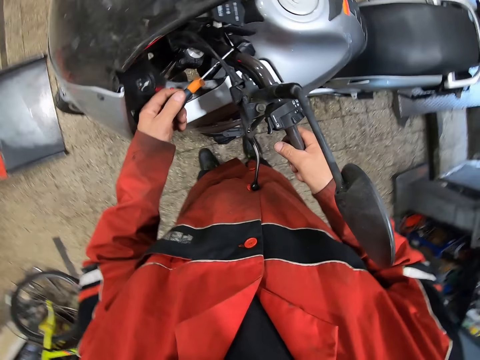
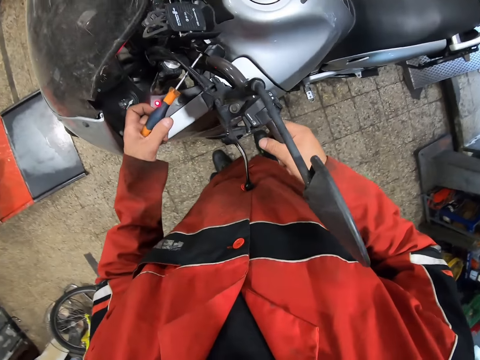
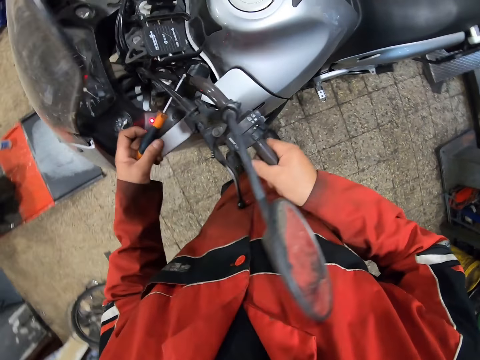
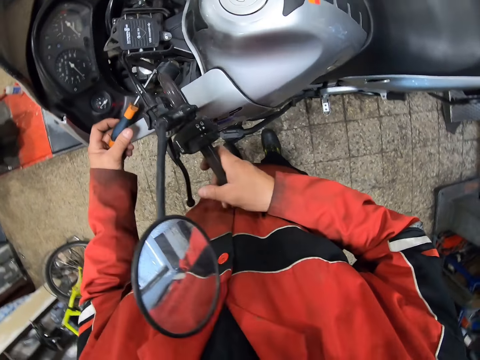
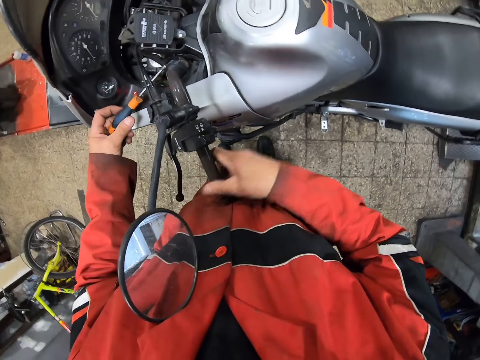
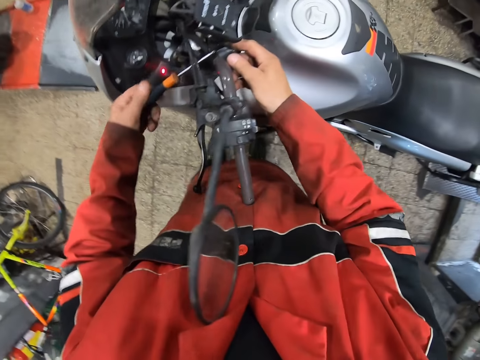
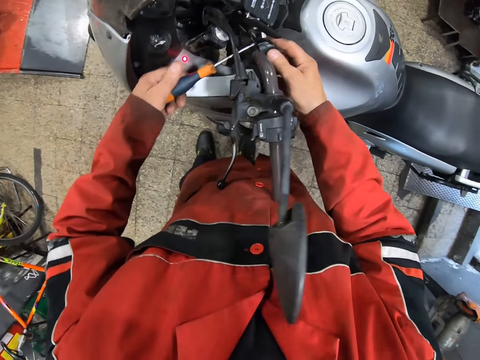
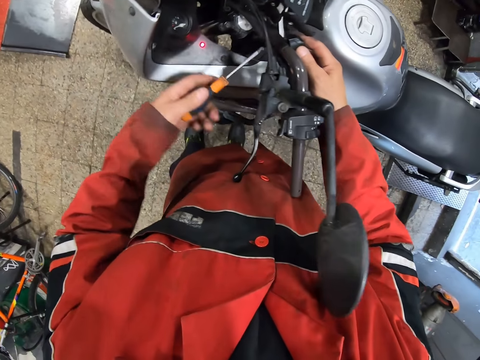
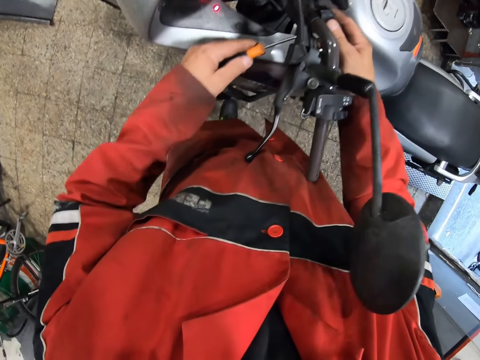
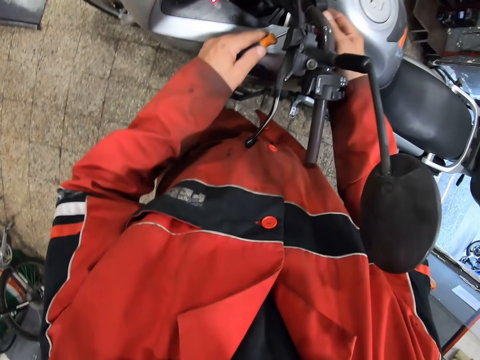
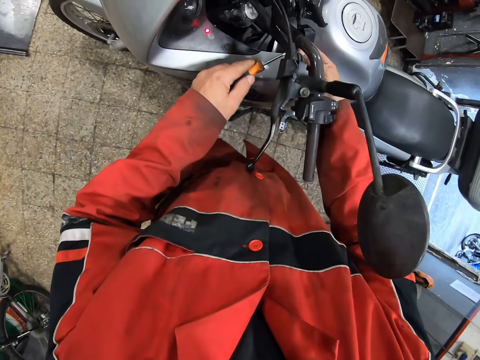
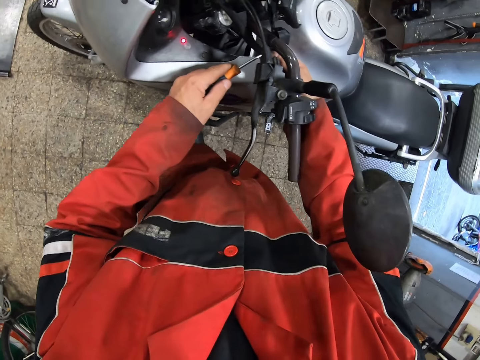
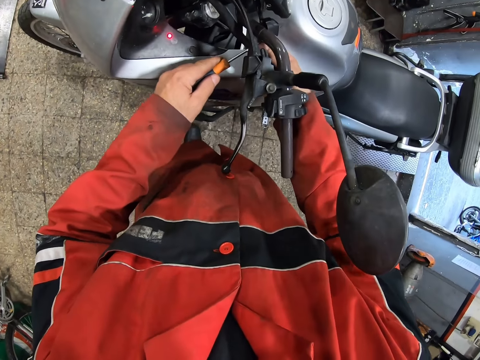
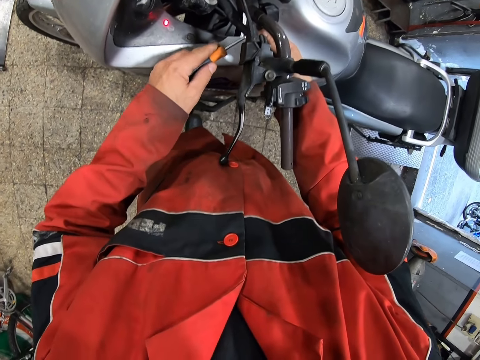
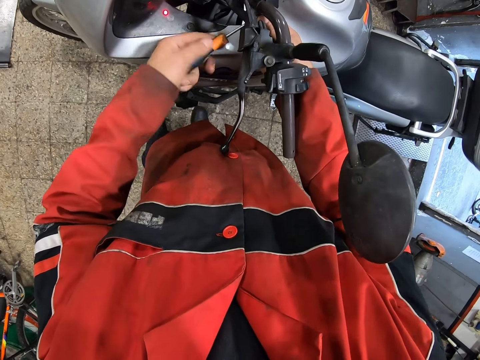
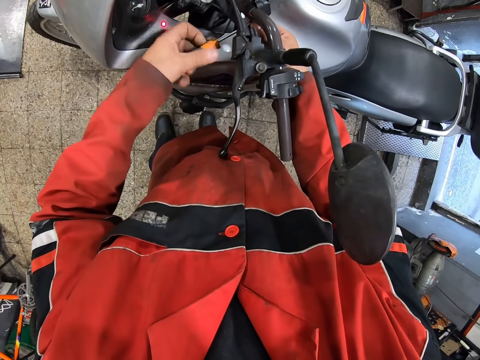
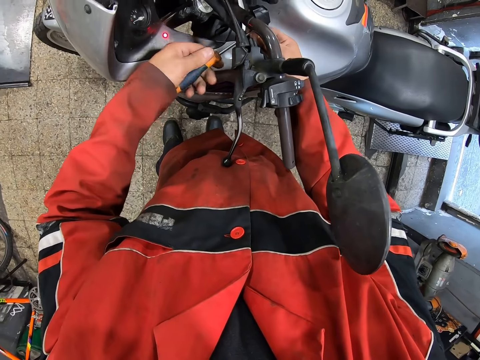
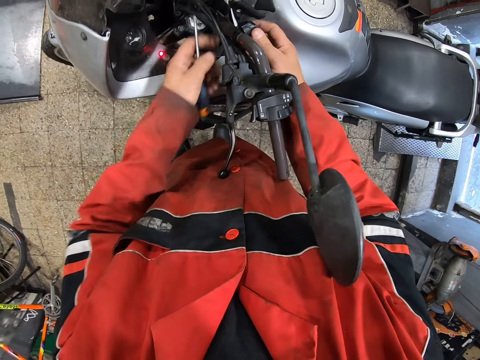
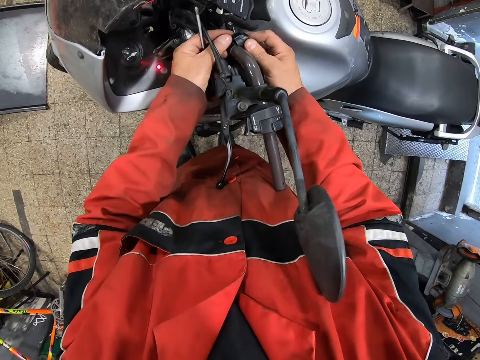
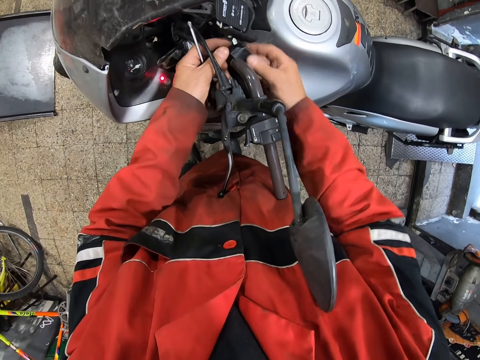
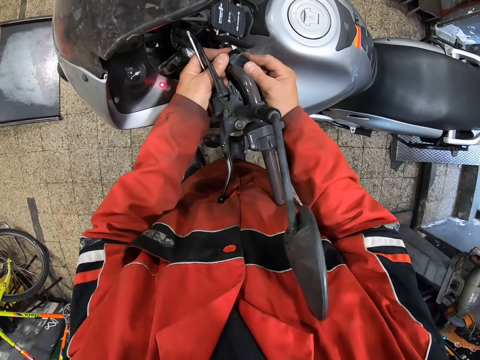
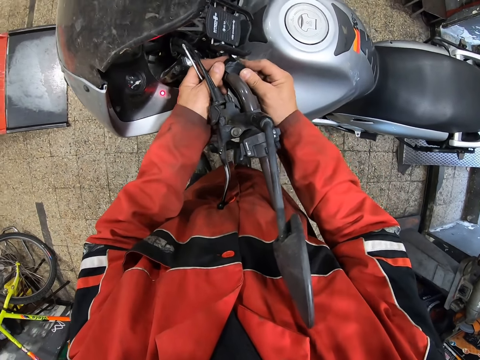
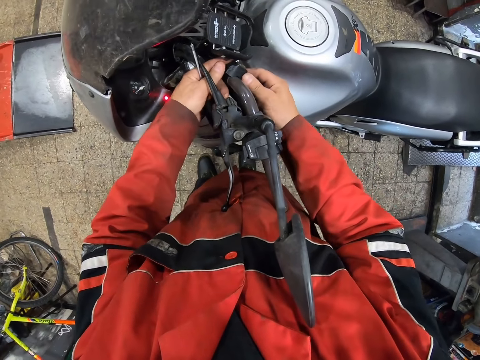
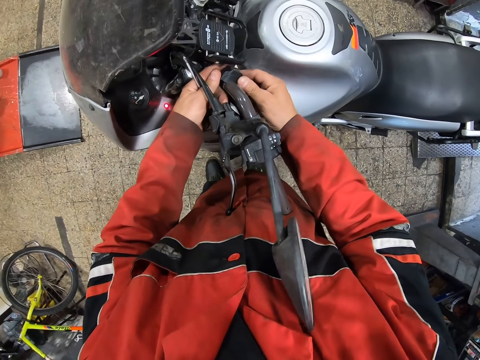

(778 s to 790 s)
The camera wearer tightens the motorcycle. They fix the motorcycle. They hold the motorcycle handle with both hands.

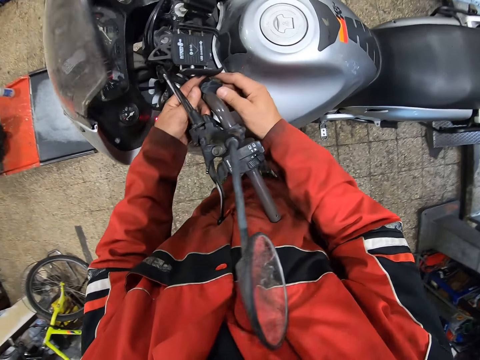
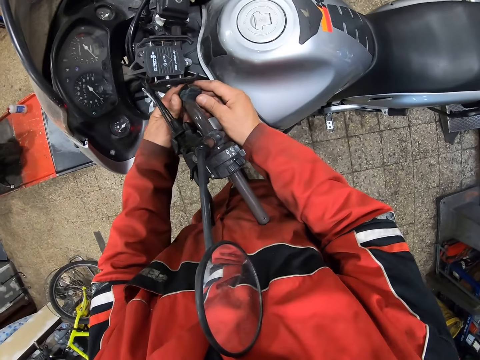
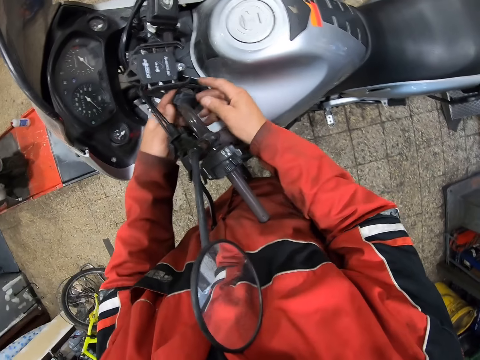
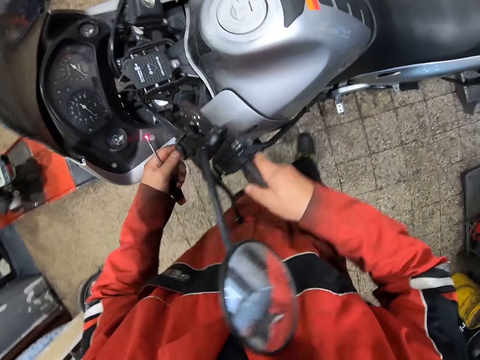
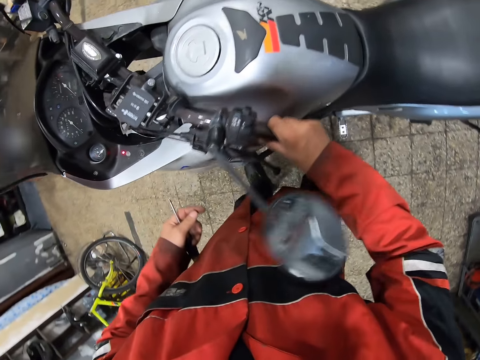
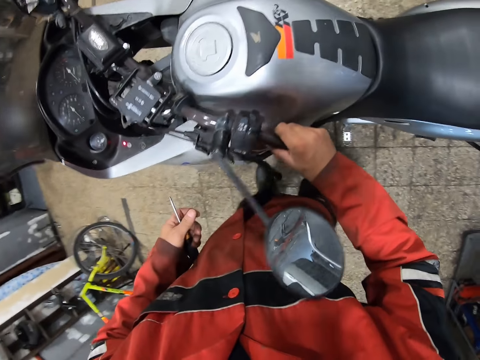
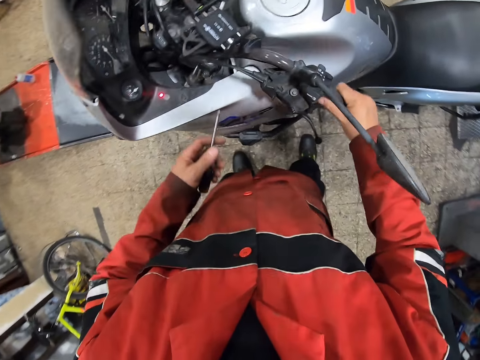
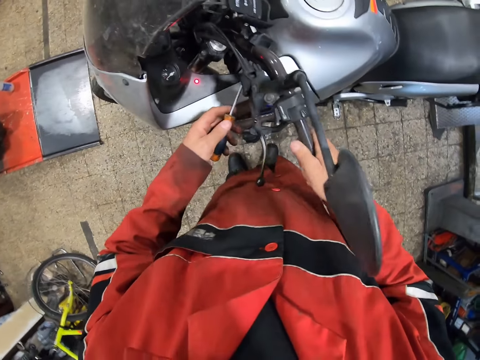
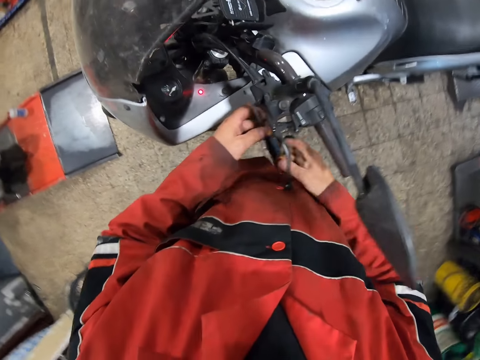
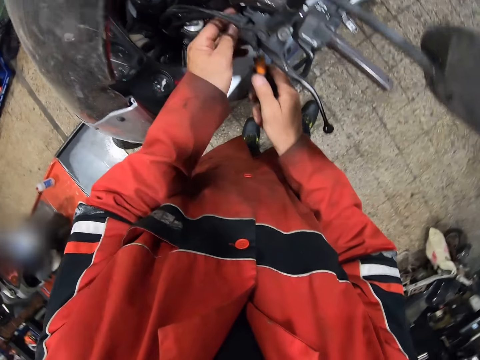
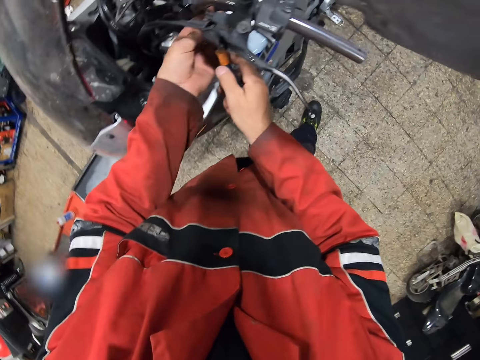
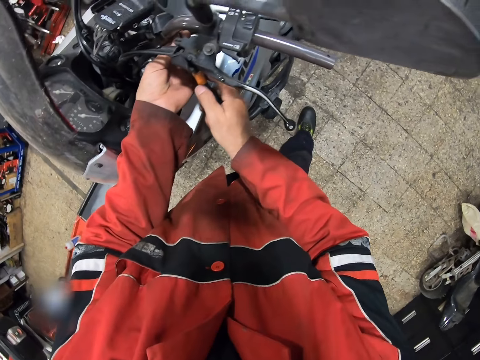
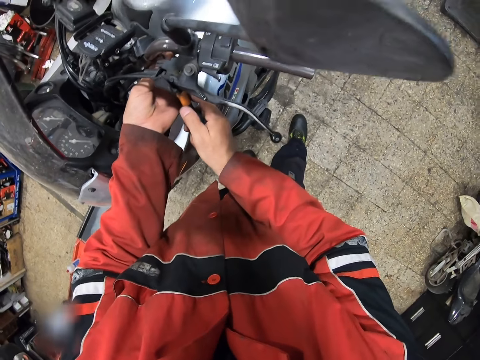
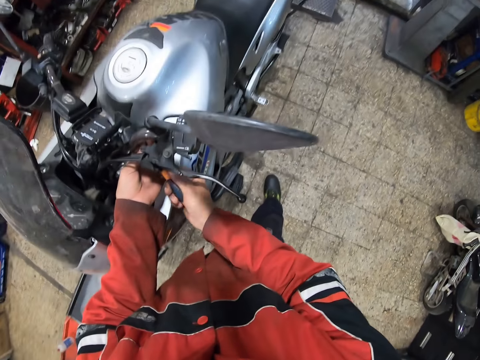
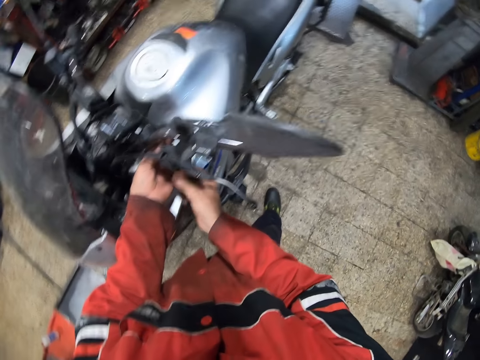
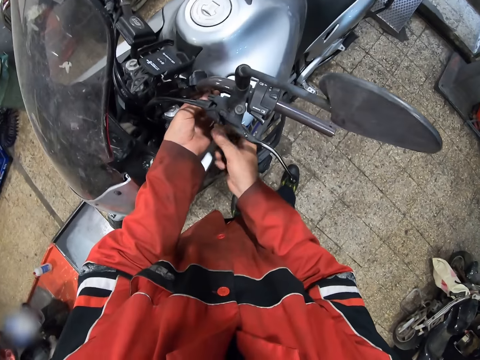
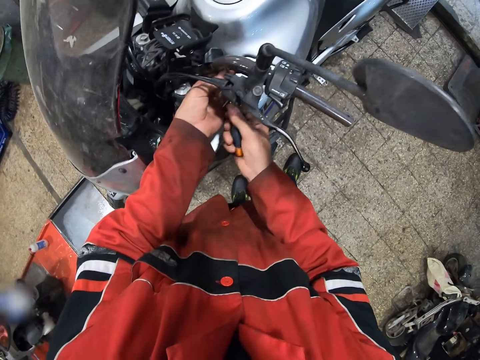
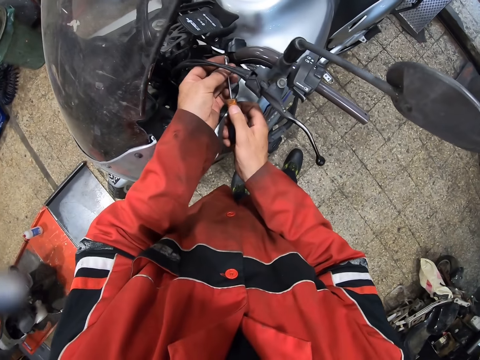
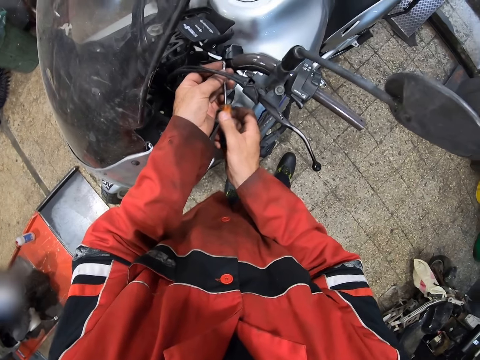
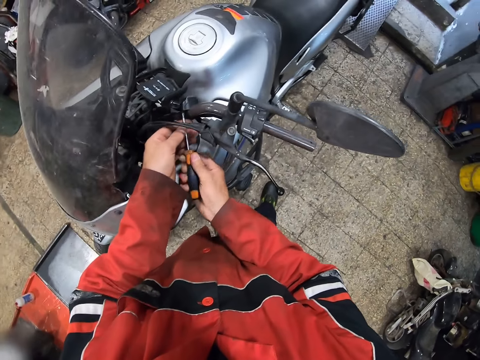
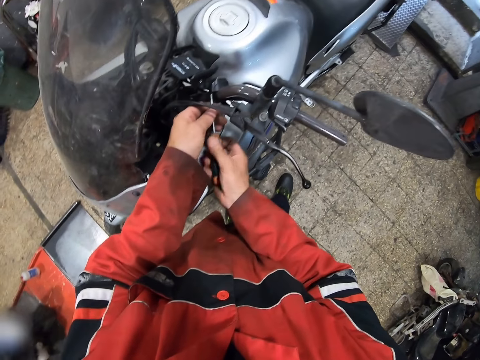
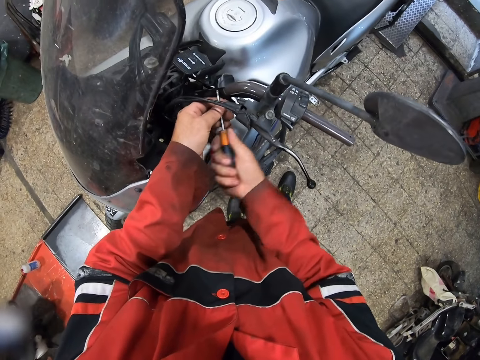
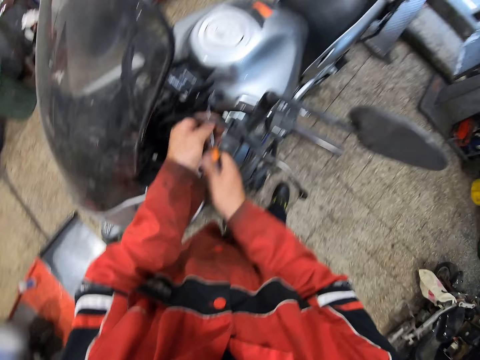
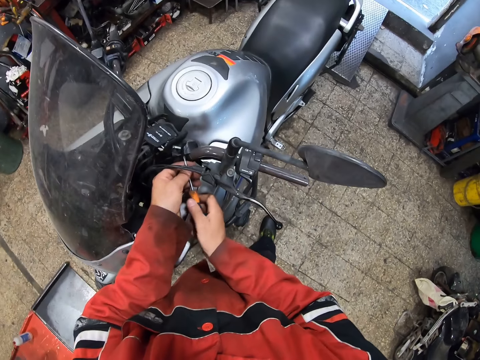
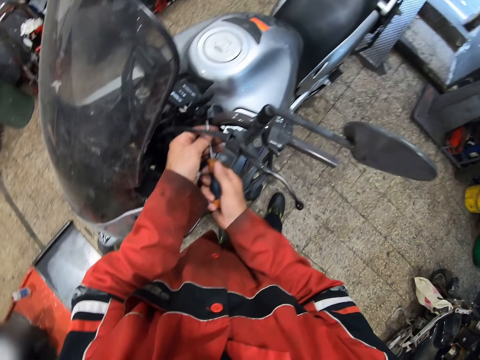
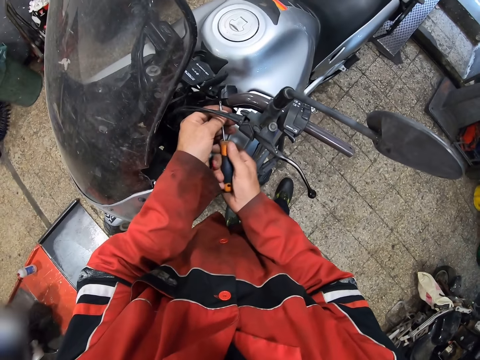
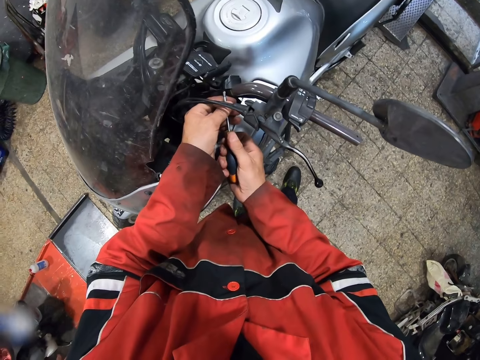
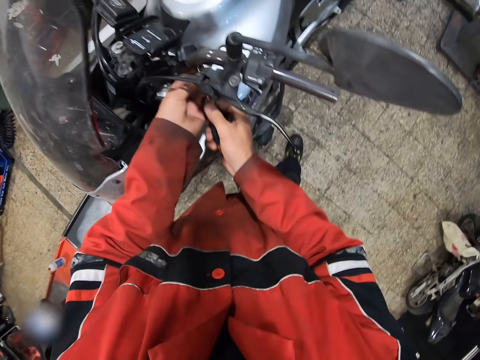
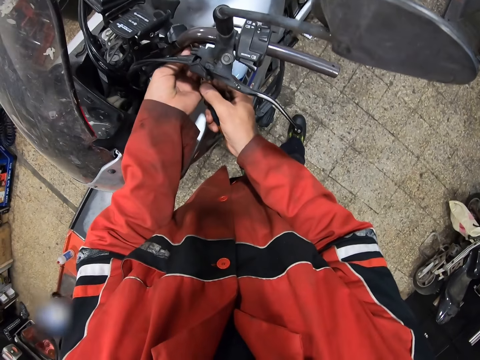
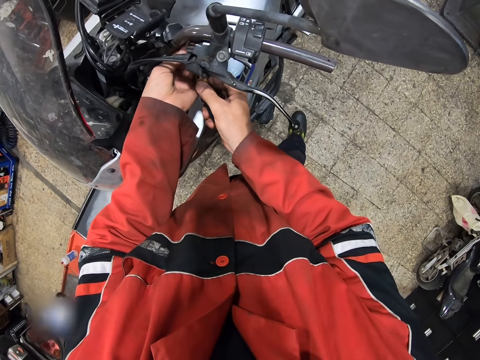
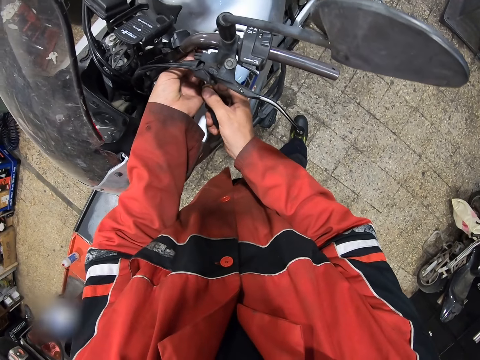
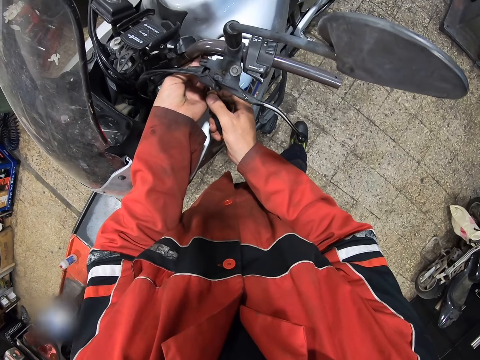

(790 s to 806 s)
The camera wearer adjusts the motorcycle handle with both hands. He turns the motorcycle with the handle in his right hand. He screws the motorcycle handle with the screwdriver in both hands.
